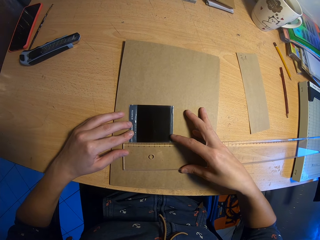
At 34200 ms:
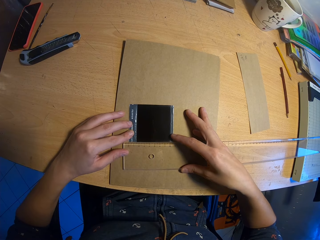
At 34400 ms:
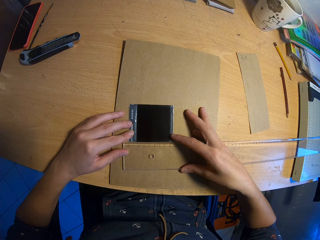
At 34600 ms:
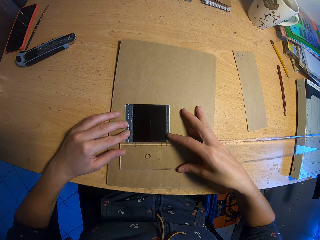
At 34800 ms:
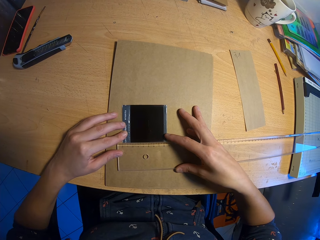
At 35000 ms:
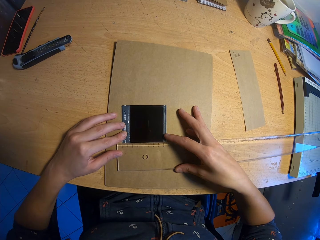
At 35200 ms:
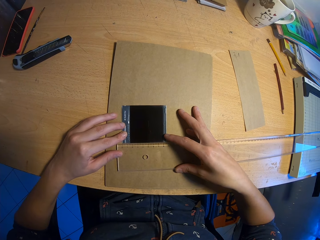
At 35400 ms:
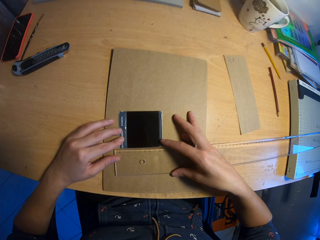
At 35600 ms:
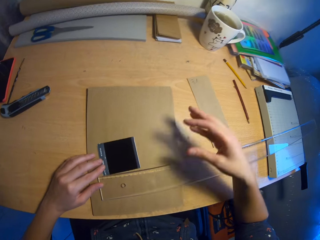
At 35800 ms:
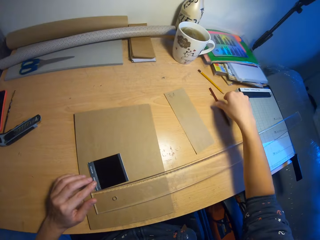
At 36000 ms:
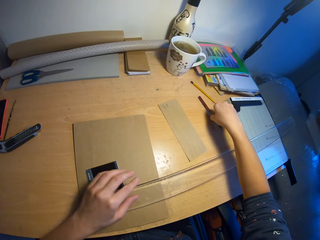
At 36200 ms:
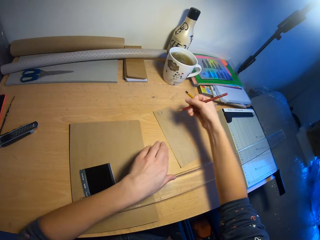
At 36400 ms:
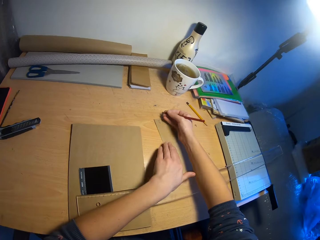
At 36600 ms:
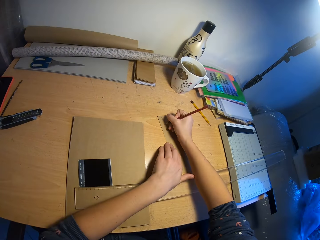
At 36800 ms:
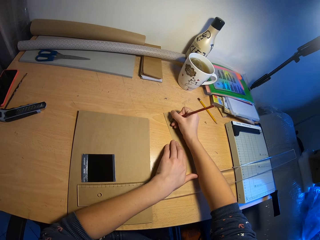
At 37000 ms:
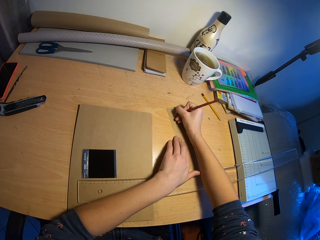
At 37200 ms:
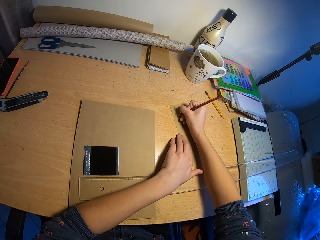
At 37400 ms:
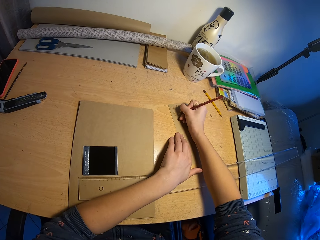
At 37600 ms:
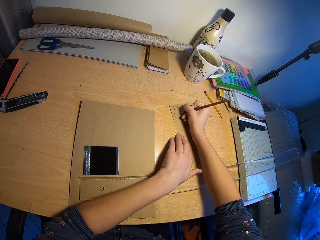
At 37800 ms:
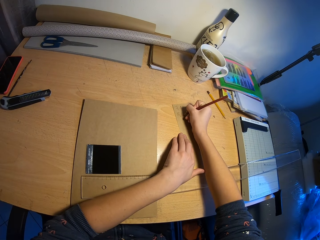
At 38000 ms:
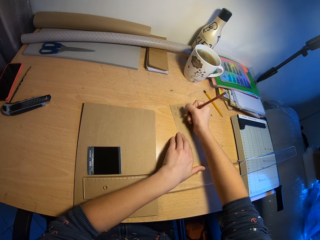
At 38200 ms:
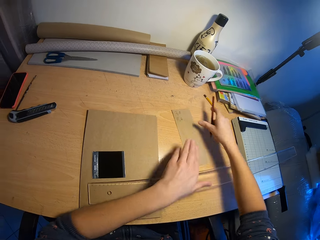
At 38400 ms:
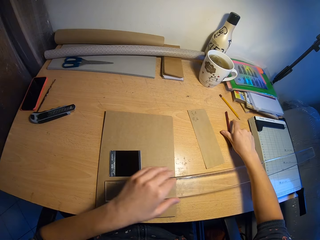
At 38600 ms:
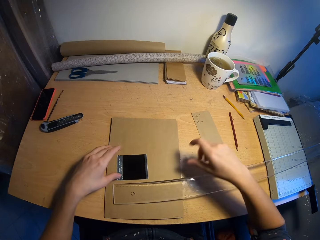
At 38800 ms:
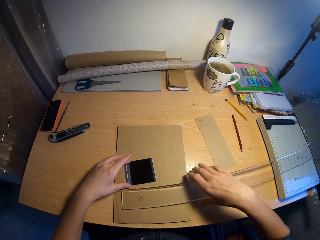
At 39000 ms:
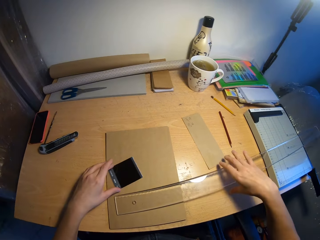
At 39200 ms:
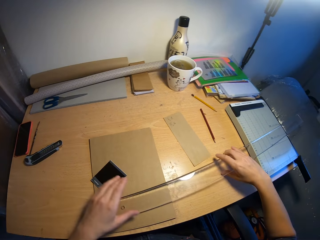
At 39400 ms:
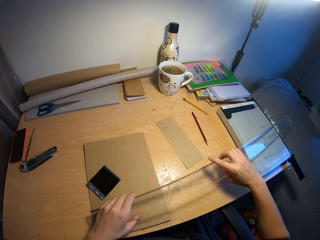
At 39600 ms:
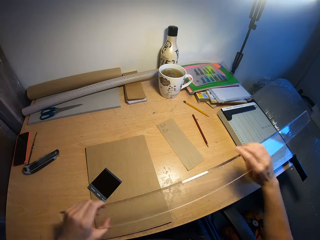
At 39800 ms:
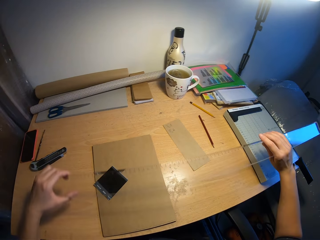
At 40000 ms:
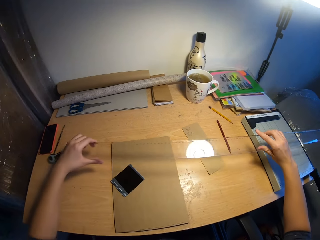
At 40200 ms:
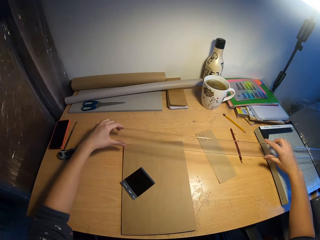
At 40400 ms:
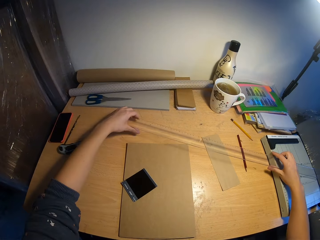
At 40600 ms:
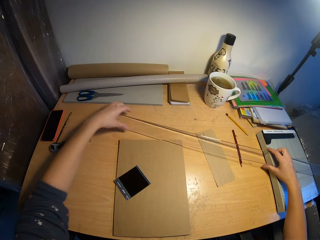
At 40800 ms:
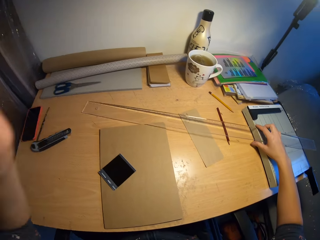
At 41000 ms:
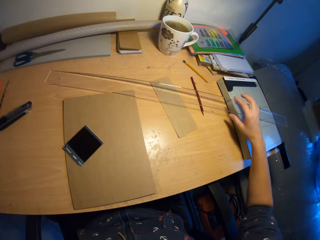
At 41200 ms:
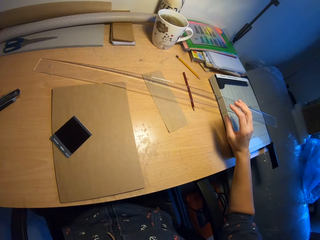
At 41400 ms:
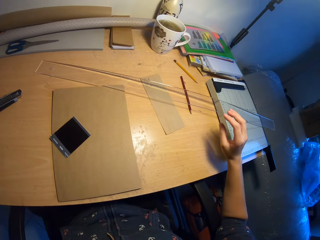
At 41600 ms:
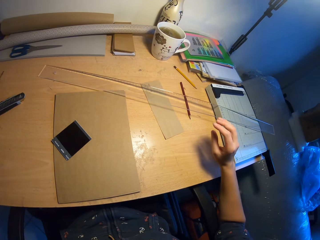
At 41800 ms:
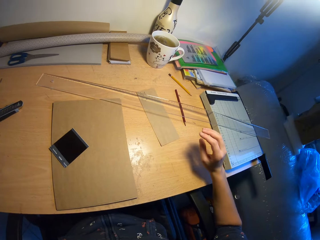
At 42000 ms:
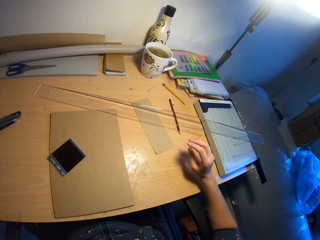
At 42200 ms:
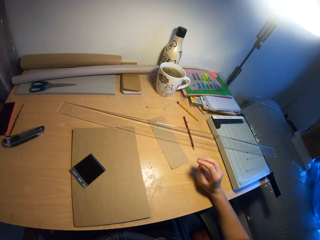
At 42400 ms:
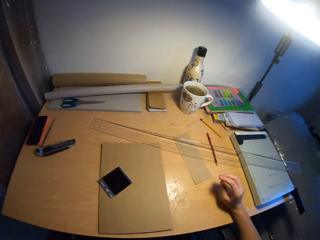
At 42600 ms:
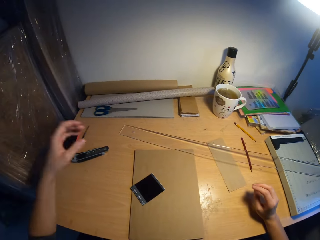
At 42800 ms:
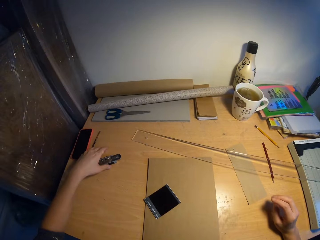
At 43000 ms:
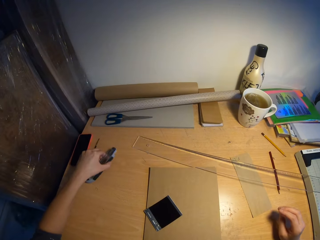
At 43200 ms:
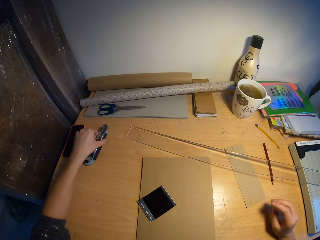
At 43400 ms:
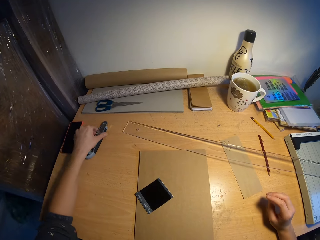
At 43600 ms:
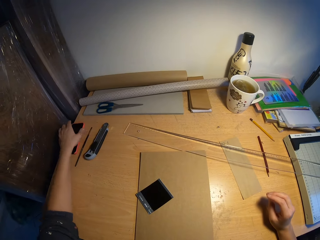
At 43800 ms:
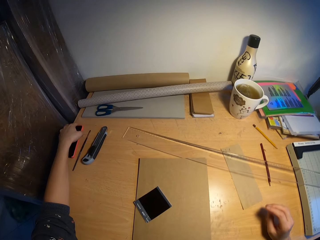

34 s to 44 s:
The camera wearer picks up the pencil on the table with his right hand. He writes on the piece of paper with the pencil in his right hand. He drops the pencil on the table with his right hand. He moves the film photo paper slightly. He picks up the ruler on the table with both hands. He drops the ruler aside on the table with both hands. He adjusts his camera with his left hand. He adjusts a pen knife on the table with his left hand.

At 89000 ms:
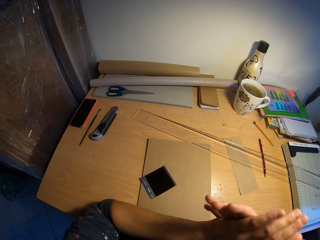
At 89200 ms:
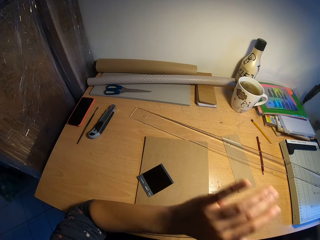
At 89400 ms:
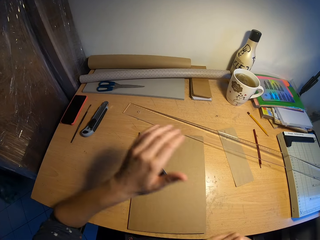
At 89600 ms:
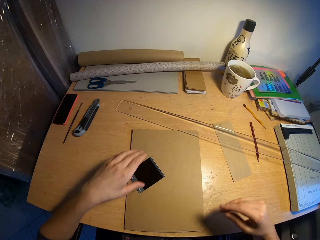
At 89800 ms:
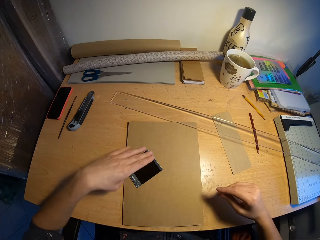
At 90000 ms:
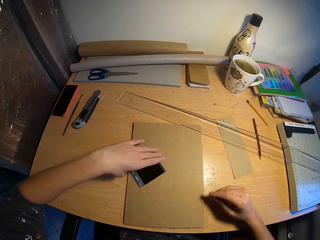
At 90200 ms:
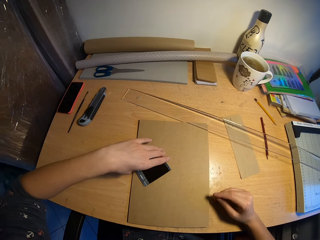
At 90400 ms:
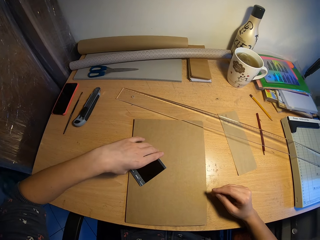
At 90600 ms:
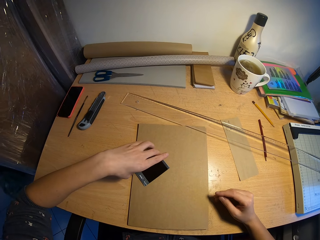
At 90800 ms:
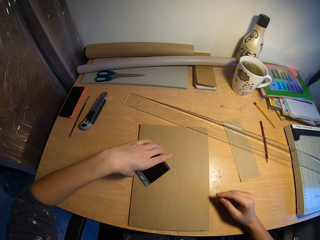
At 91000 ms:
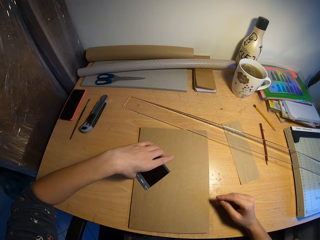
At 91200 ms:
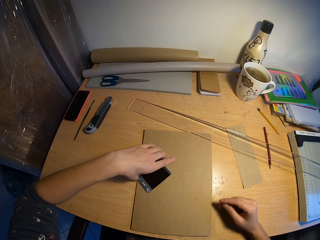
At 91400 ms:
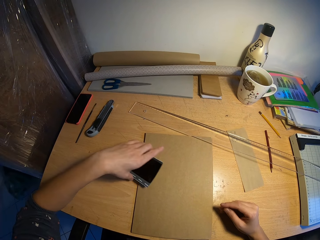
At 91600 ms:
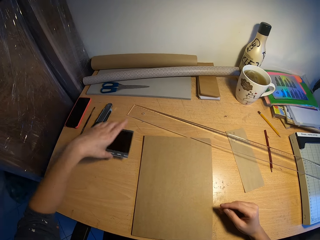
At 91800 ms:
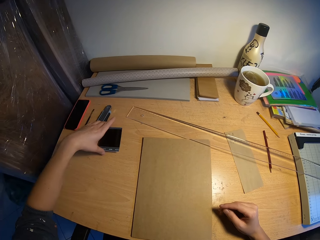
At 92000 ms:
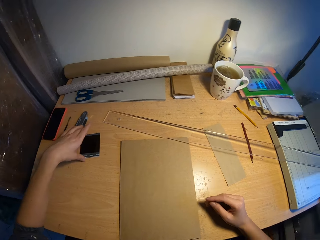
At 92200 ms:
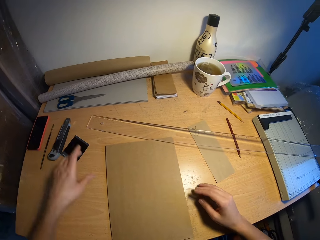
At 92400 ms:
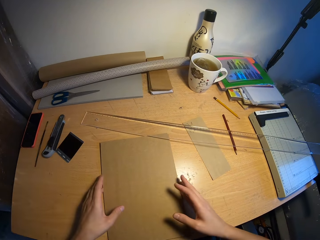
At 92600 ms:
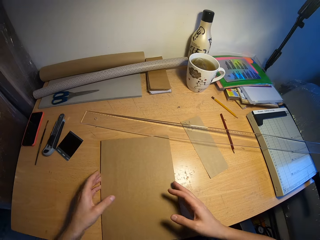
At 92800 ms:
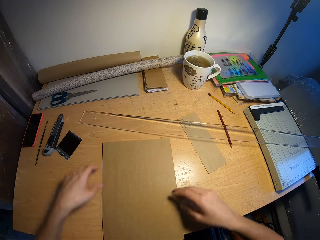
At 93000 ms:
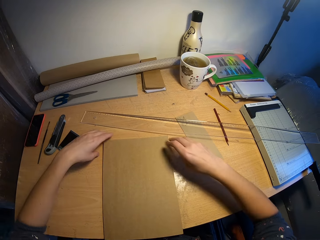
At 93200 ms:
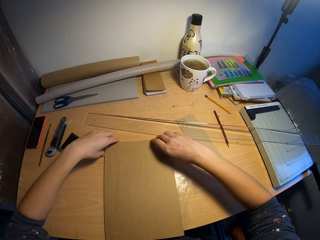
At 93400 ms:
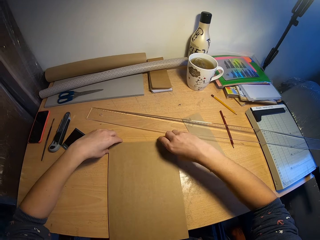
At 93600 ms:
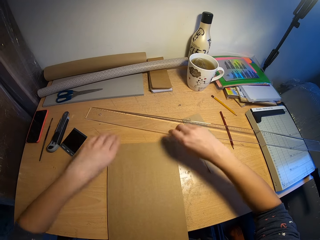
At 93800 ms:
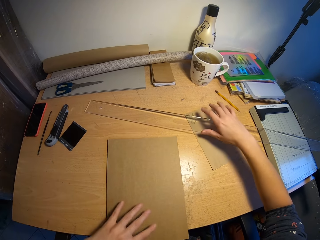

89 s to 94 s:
The camera wearer drops a phone on the table. He wipes his hands. He places his right hand on the table. He picks up a square ruler from a stack of brown papers on the table with his left hand. He moves a carbon paper on the table. He drops the square ruler on the table with his left hand. He shifts the stack of brown papers on the table with his hands.

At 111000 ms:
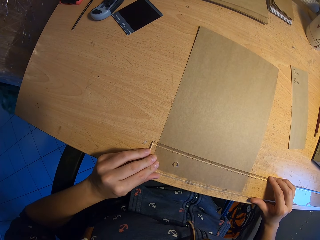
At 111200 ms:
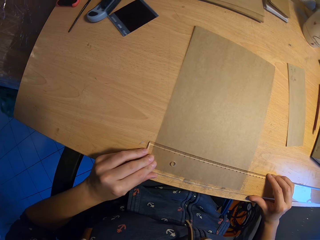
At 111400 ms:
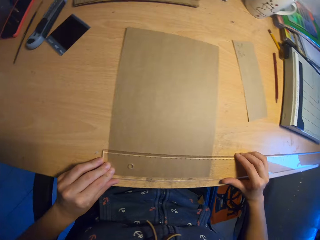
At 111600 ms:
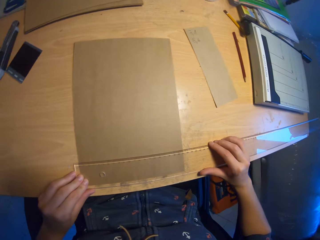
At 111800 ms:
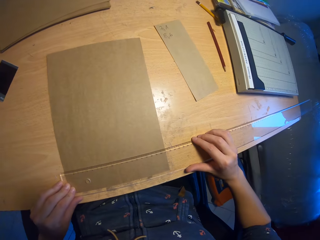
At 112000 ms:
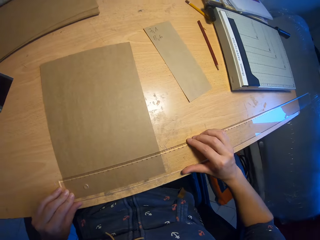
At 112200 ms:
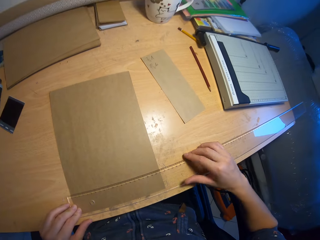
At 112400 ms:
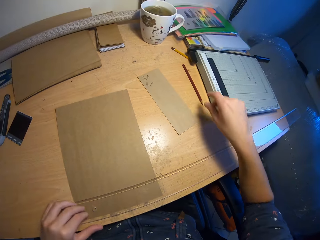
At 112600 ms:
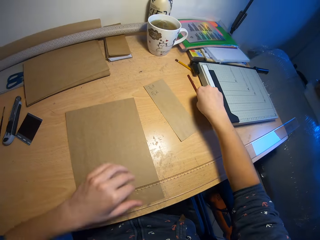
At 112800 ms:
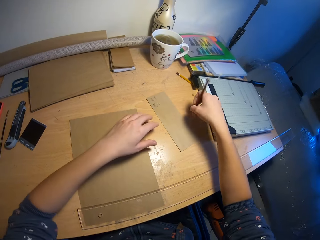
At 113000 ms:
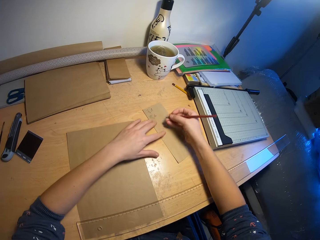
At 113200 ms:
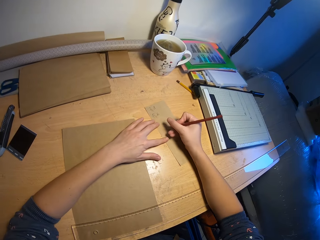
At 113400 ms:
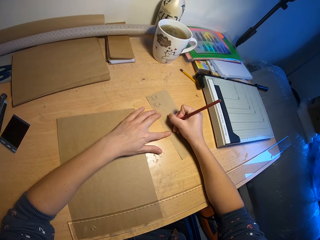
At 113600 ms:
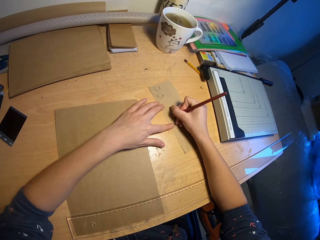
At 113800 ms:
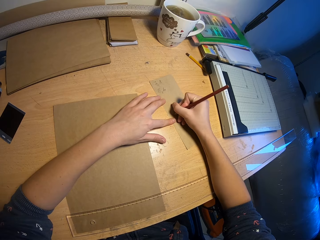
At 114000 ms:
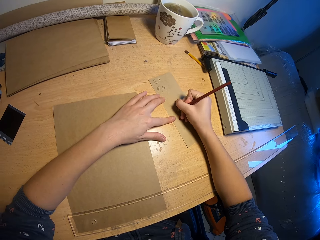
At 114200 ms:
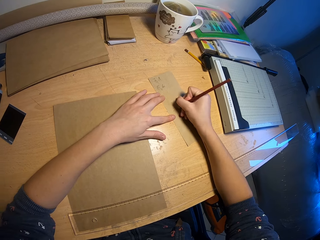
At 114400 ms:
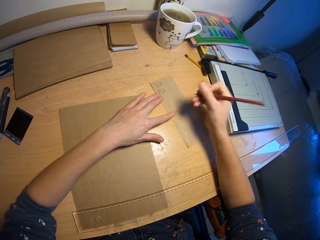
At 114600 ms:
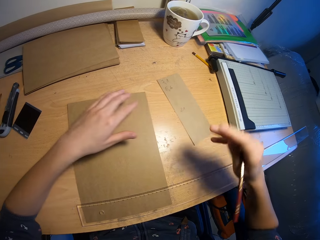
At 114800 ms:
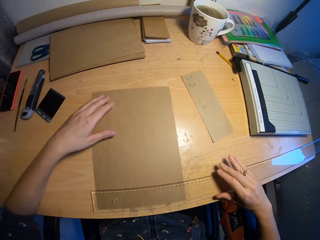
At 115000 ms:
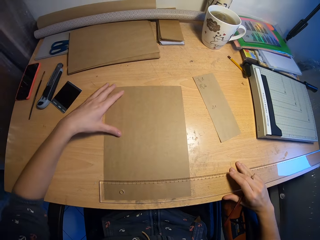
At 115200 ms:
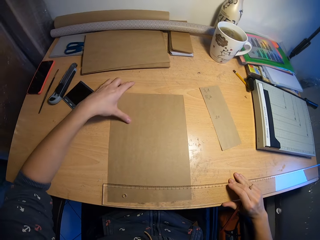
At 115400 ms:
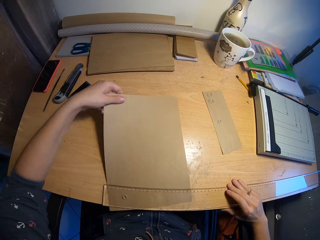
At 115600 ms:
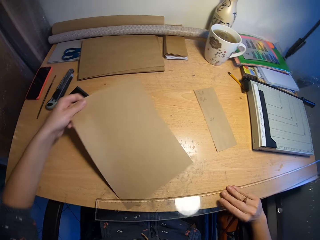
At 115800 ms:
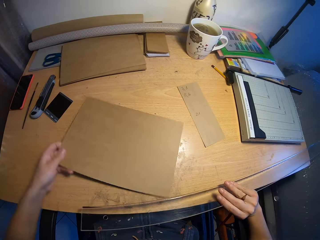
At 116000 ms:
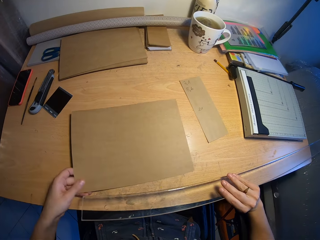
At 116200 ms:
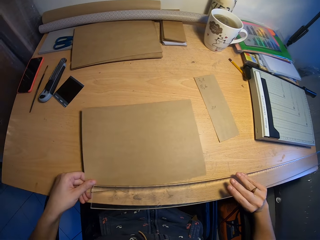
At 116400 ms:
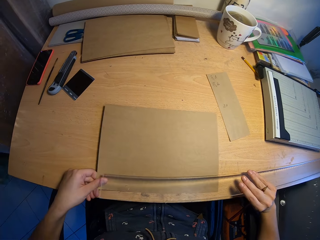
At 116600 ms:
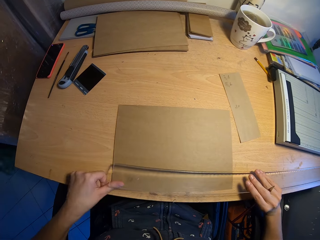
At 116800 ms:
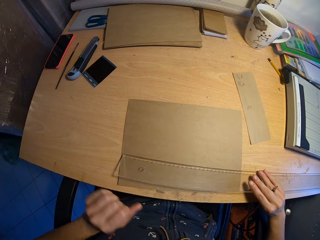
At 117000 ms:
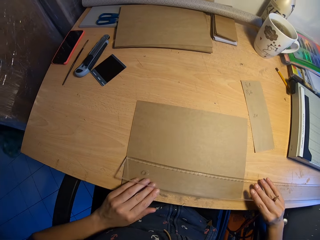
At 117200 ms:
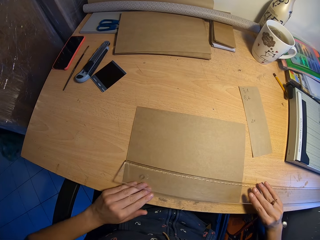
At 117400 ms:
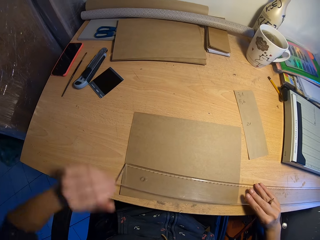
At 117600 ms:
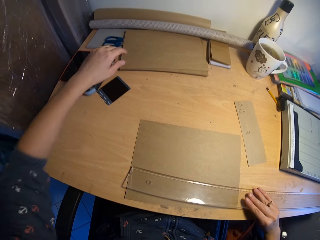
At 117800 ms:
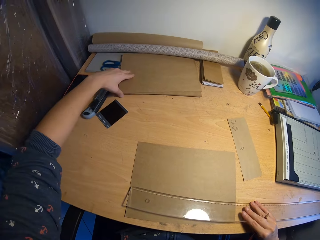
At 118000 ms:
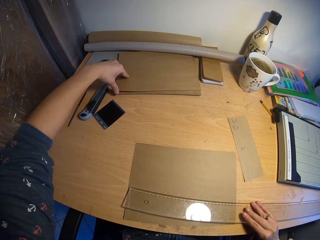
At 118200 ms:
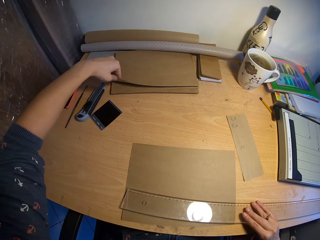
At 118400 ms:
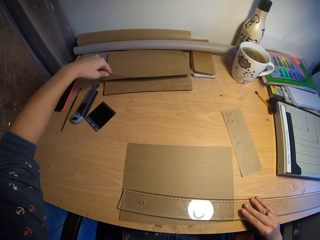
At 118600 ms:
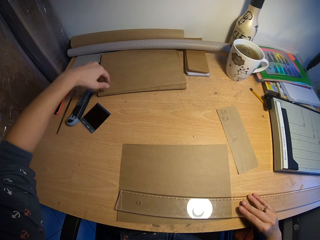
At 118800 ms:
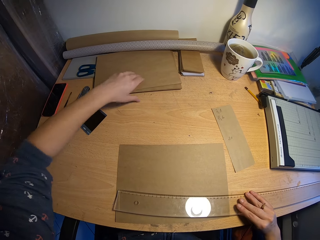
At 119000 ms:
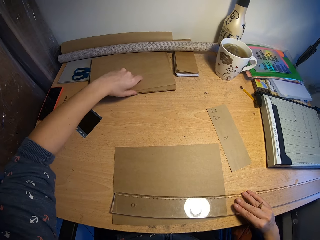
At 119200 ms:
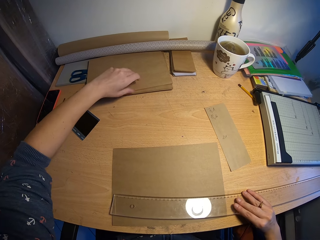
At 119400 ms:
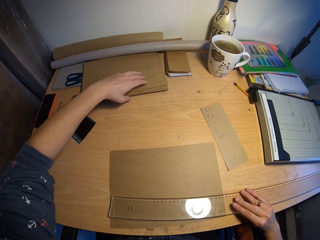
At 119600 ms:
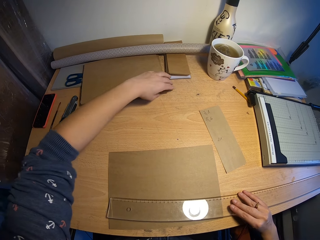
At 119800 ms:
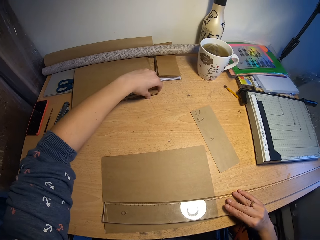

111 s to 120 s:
The camera wearer picks up a pencil from the table with his right hand. He places his left hand on a brown paper or piece of paper on the table. He writes on the brown paper on the table with the pencil in his right hand. He pulls the brown paper beneath the ruler on the table with his left hand. He lifts the ruler from the table with his right hand. He turns the brown paper on the table with his left hand. He touches the brown paper on the table with his left hand. He measures the piece of paper. He lifts a brown paper from the stack of brown papers on the table with his left hand. He holds papers on the table.
